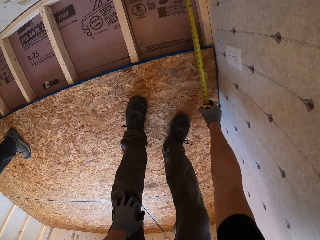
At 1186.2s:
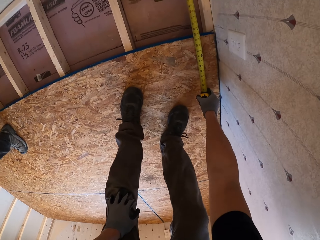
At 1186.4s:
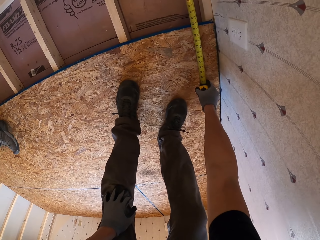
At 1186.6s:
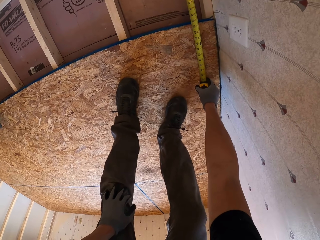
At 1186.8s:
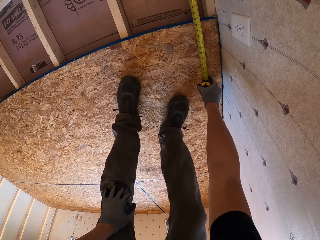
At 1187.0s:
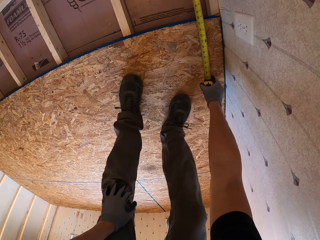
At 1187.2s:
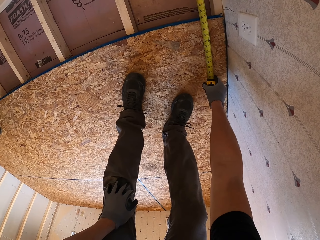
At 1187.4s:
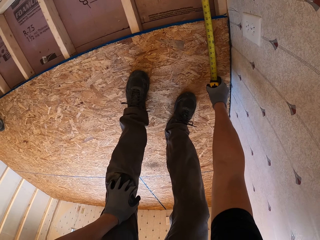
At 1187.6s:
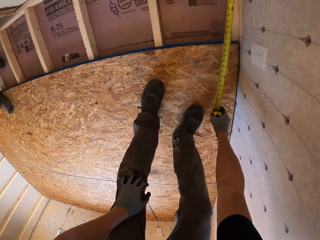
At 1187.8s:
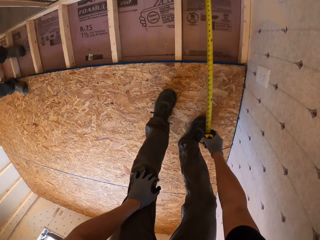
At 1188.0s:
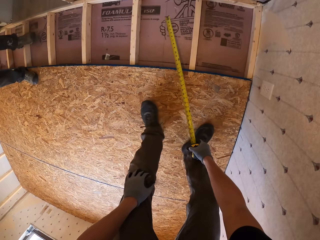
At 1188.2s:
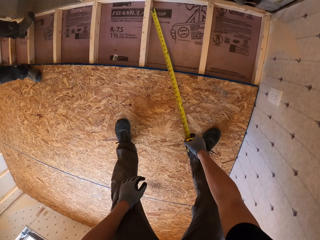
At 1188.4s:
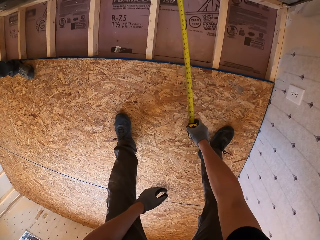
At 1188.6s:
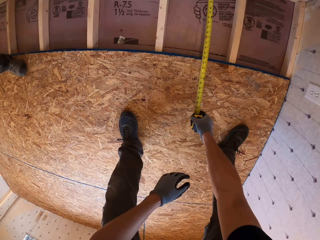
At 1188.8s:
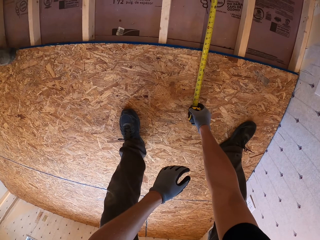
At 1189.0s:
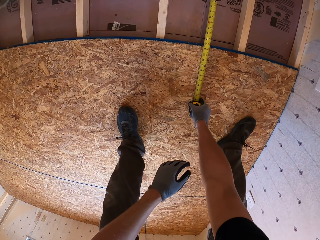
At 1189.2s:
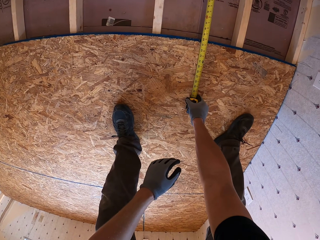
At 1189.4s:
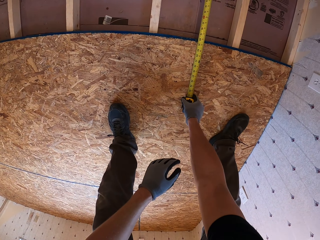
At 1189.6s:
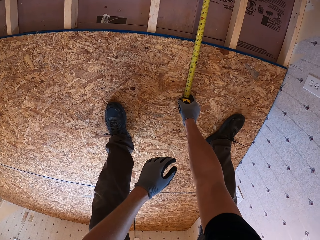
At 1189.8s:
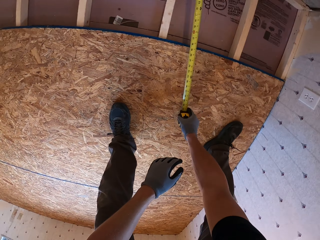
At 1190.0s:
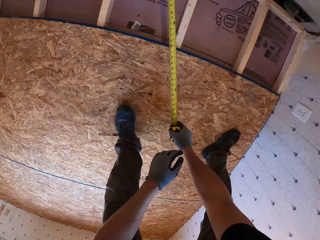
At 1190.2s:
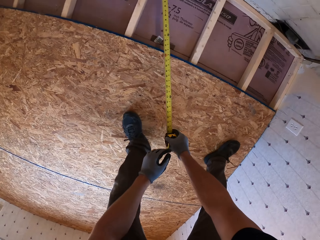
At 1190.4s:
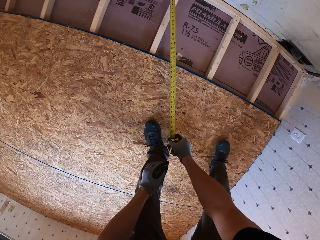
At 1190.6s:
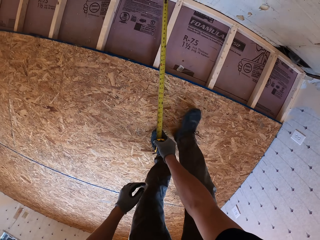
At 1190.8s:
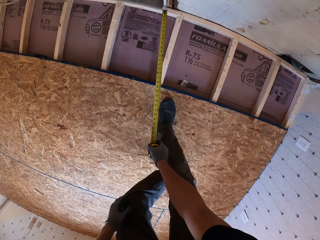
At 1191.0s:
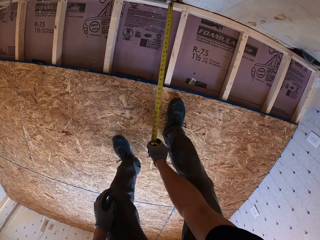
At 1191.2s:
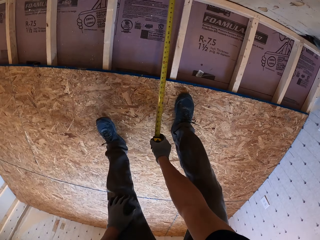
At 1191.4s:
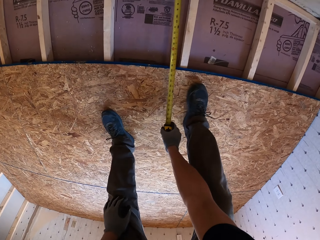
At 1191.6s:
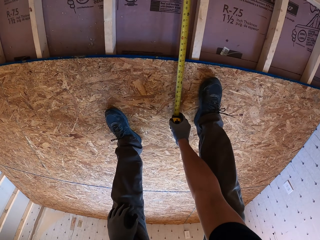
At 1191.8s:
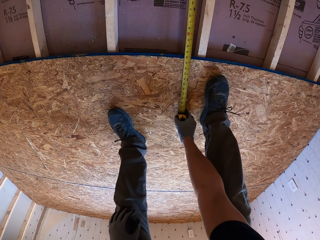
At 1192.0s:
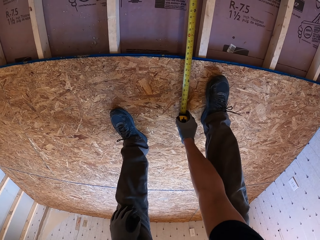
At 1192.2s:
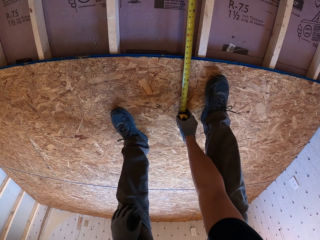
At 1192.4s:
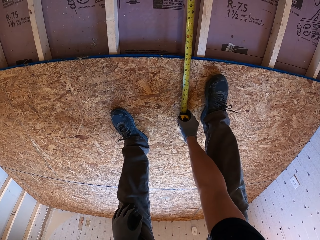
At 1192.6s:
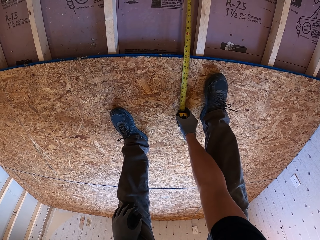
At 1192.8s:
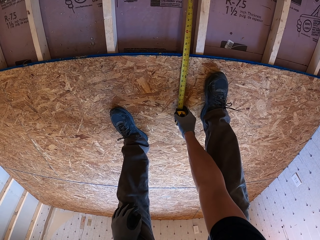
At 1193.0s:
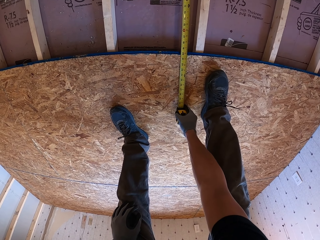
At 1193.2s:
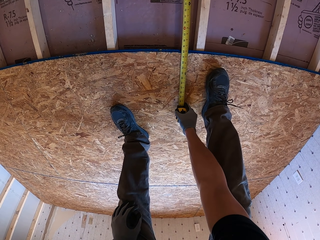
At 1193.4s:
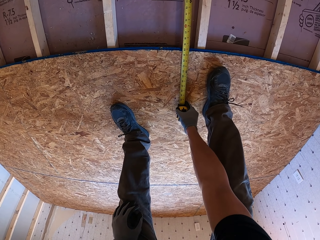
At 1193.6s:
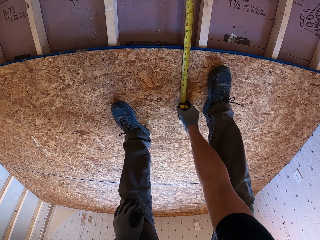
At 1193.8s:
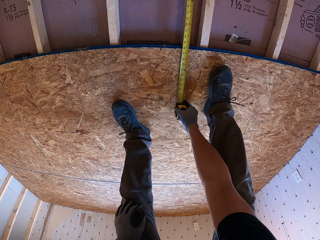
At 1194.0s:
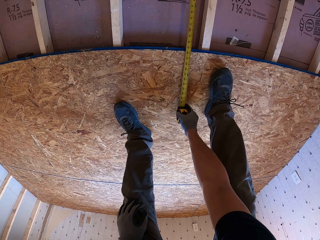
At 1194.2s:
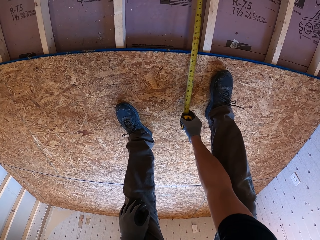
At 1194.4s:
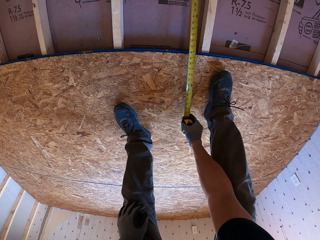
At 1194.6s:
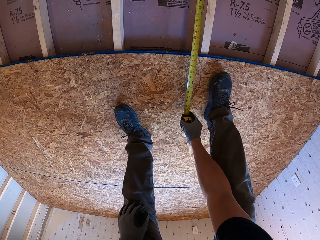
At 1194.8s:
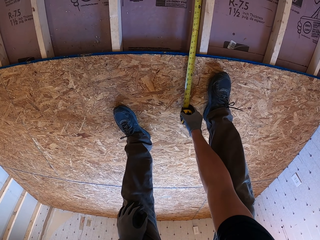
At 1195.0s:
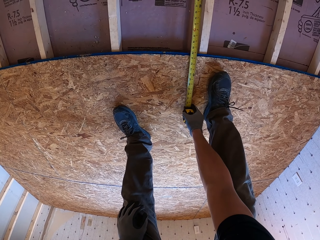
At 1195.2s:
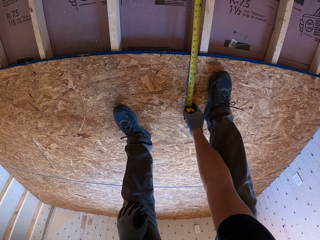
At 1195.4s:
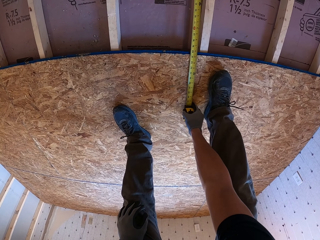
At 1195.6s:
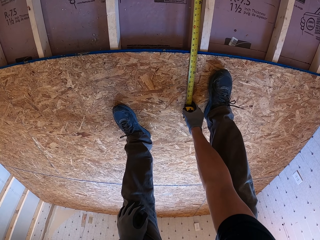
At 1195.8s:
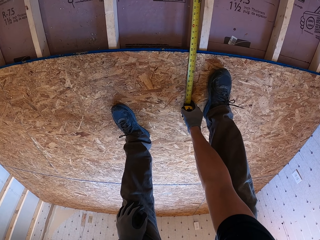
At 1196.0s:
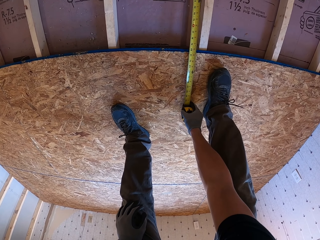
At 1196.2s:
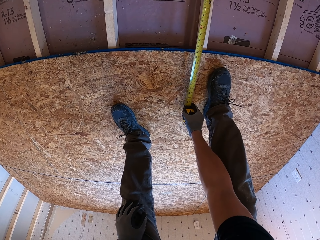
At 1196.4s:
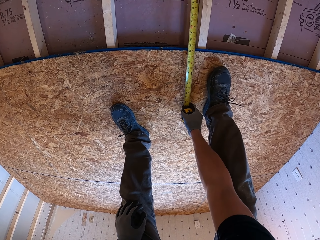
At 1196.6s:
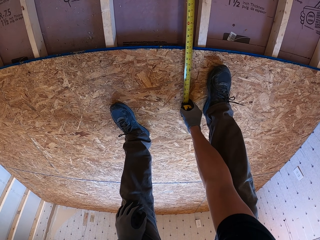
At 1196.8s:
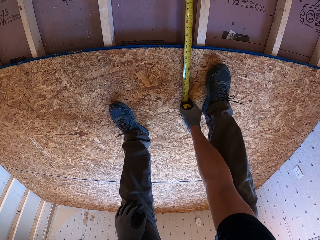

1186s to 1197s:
The camera wearer measures the open space on the floor.

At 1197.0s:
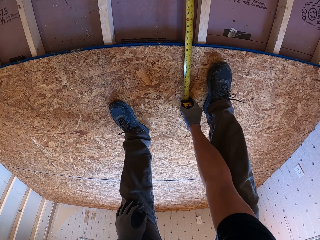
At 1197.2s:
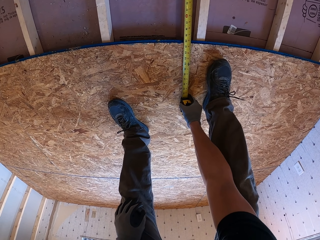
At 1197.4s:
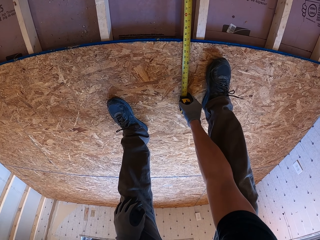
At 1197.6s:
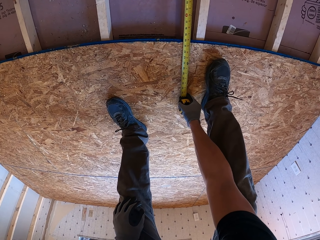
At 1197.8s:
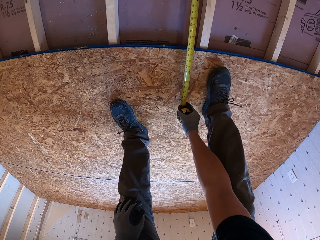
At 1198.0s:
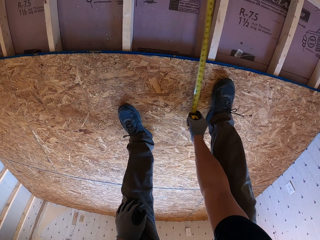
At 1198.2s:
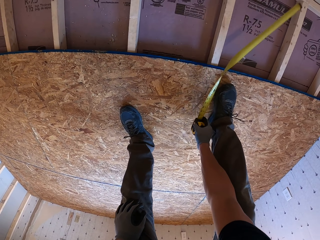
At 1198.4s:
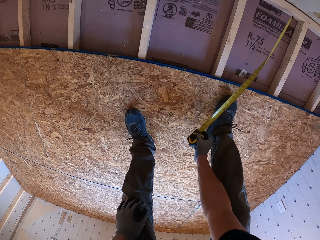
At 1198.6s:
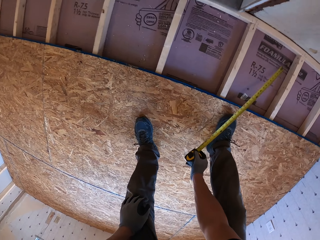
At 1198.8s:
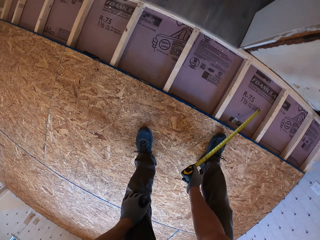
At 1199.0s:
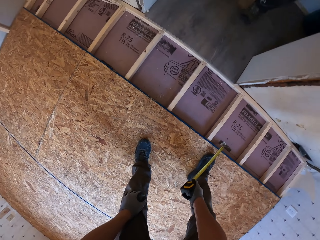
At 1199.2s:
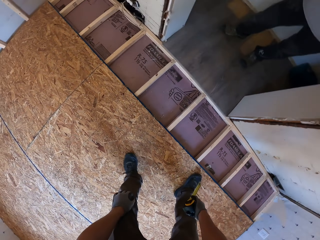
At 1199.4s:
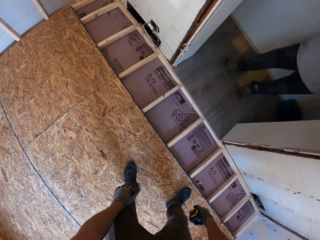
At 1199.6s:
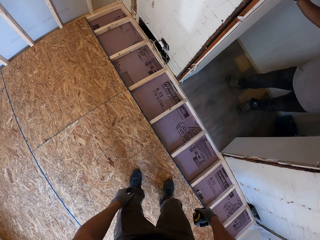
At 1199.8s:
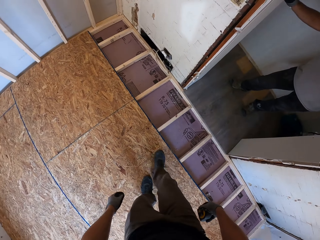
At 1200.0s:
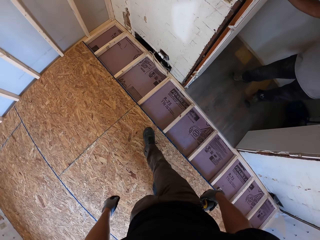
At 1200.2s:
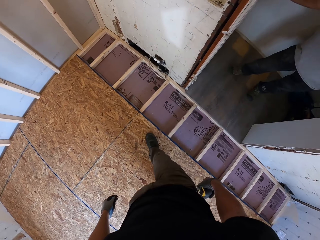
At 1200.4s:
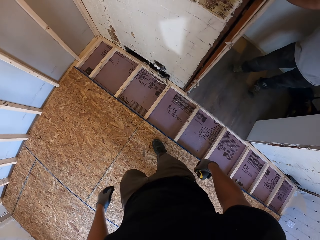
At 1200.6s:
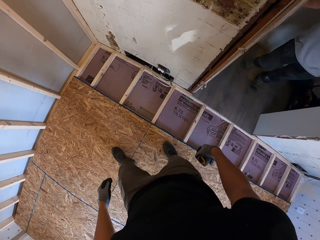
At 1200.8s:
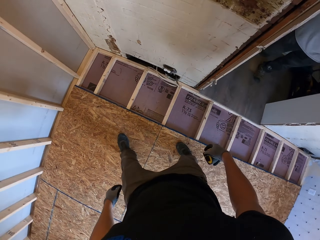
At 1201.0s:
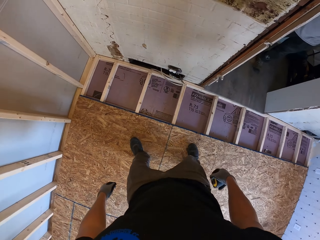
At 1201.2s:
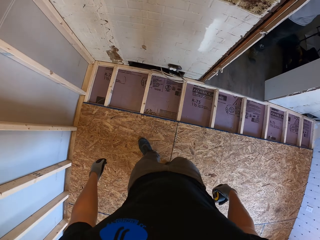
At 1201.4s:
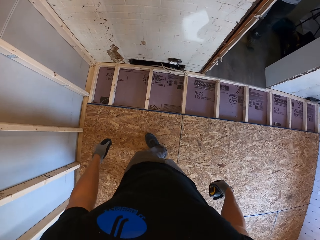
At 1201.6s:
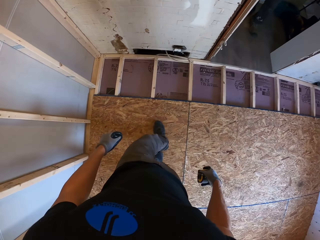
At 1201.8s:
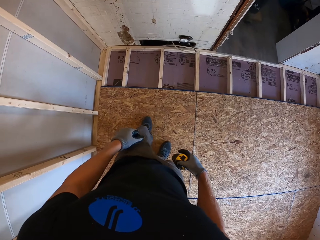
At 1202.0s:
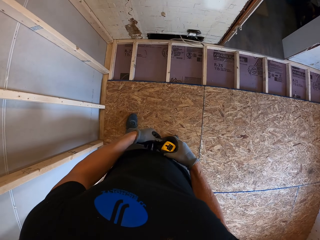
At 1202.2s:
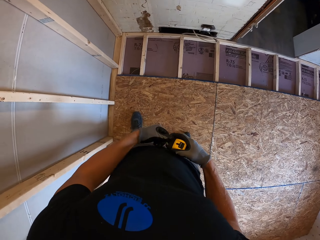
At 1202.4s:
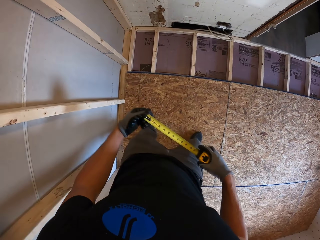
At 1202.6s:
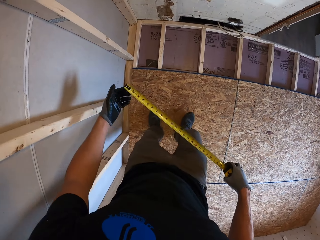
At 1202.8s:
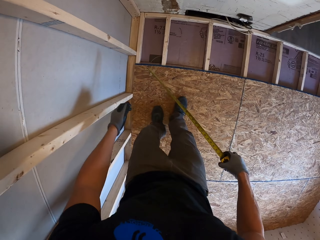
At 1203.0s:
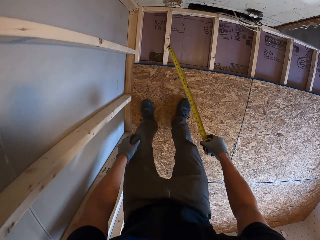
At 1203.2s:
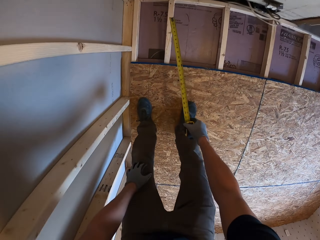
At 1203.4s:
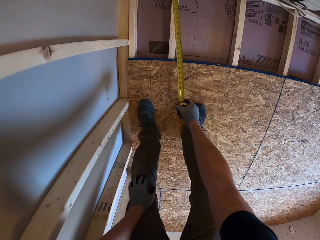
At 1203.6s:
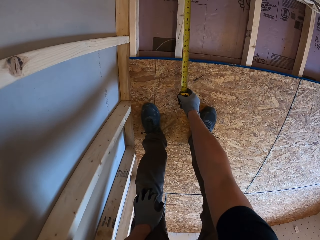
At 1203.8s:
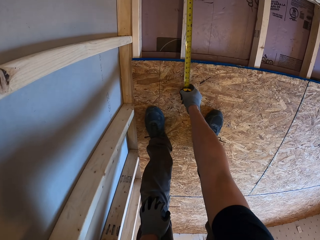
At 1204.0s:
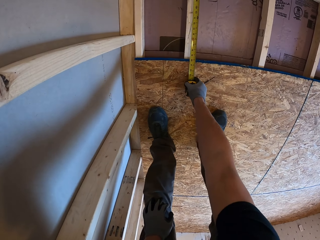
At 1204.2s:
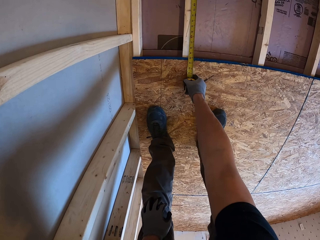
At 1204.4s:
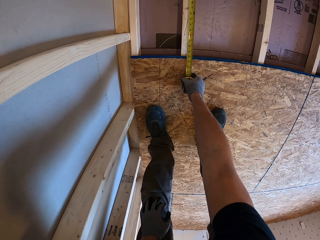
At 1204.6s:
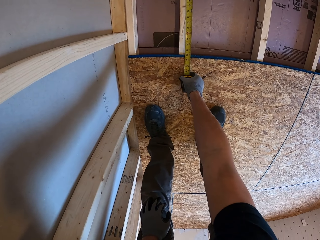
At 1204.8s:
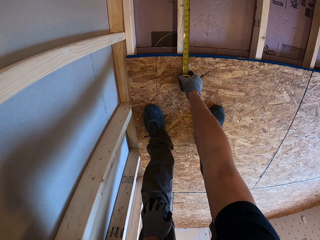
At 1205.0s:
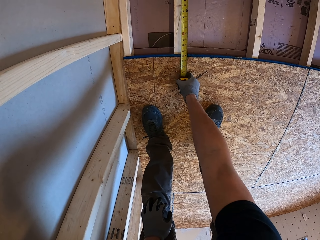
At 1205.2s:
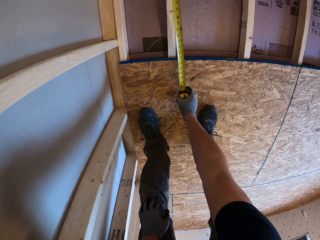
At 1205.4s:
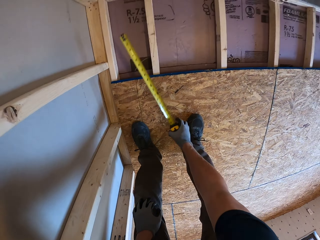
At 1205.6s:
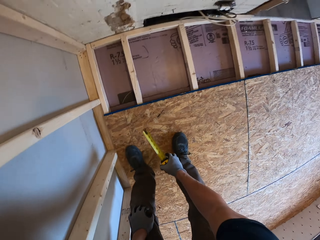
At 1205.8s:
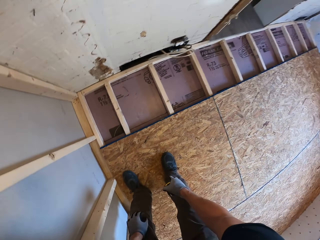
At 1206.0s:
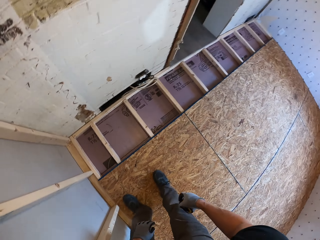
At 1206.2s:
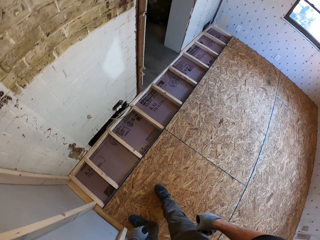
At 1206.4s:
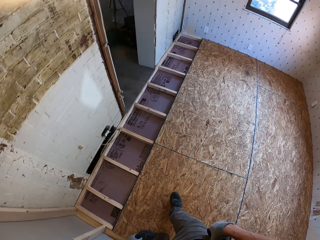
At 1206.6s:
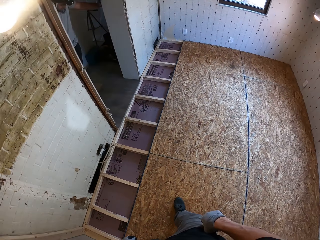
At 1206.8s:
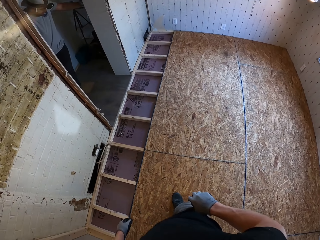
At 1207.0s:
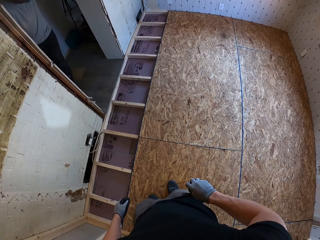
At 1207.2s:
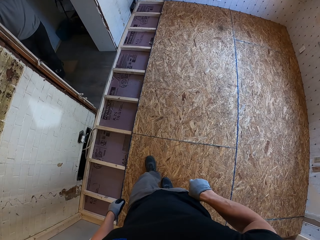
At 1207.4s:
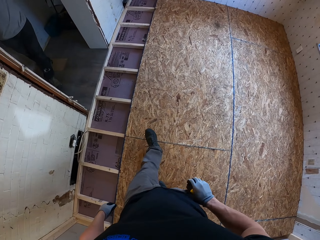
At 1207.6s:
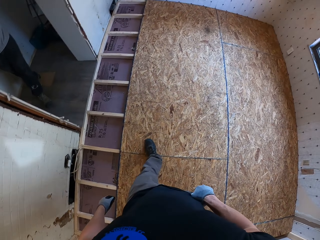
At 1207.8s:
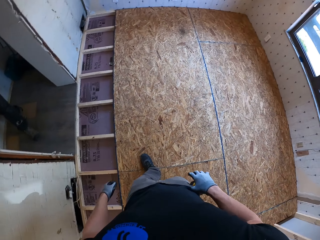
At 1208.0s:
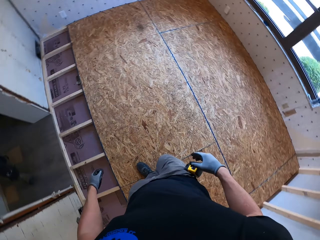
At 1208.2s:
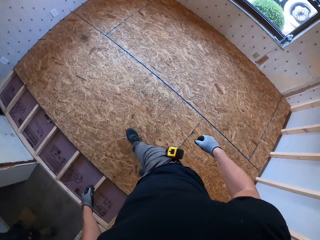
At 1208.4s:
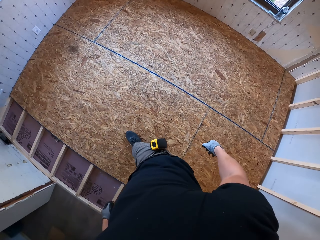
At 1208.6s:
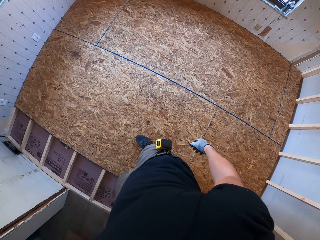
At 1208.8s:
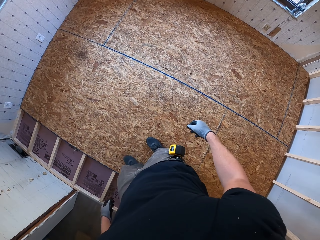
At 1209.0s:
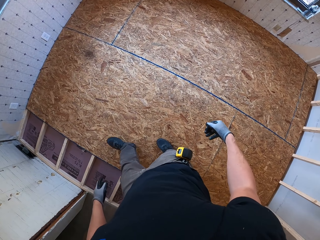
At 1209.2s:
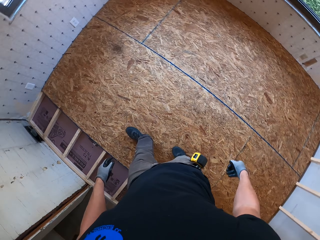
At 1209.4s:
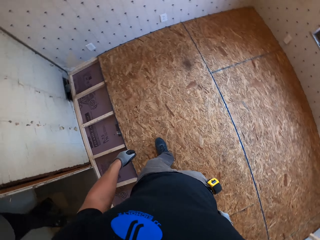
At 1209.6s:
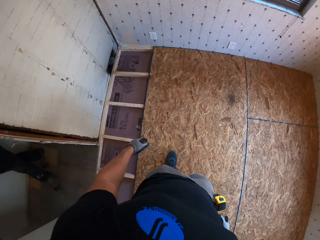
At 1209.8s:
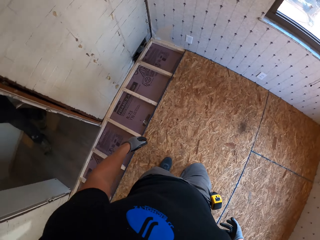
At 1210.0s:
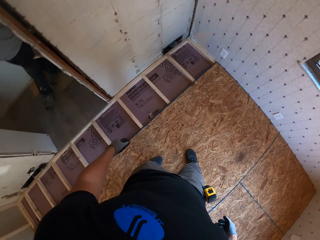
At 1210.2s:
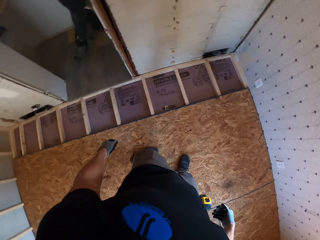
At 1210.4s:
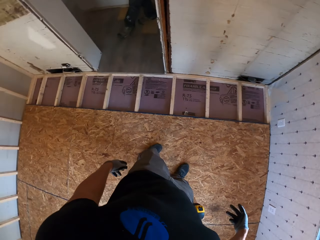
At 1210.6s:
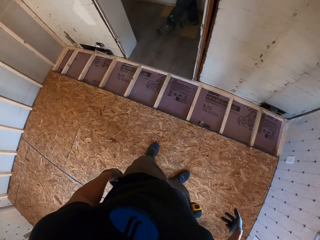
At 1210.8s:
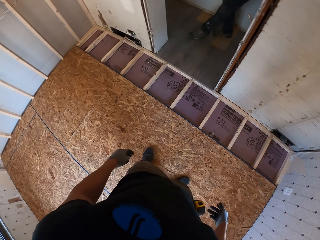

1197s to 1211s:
The camera wearer walks in the room. They measure the space near a corner. They walk in the room. They place the tape away.
